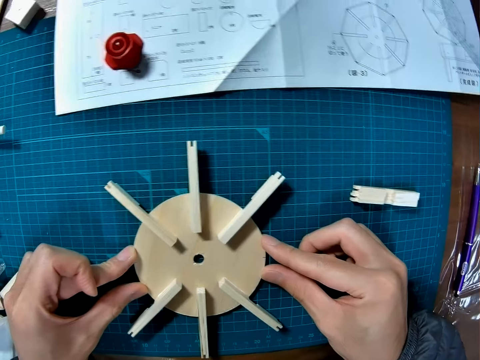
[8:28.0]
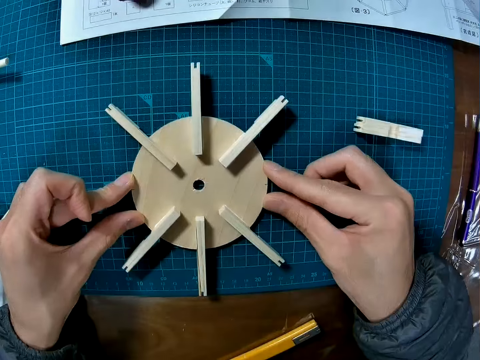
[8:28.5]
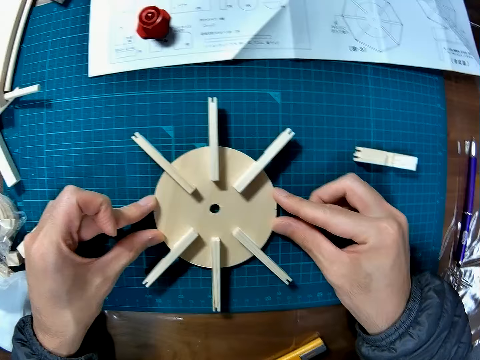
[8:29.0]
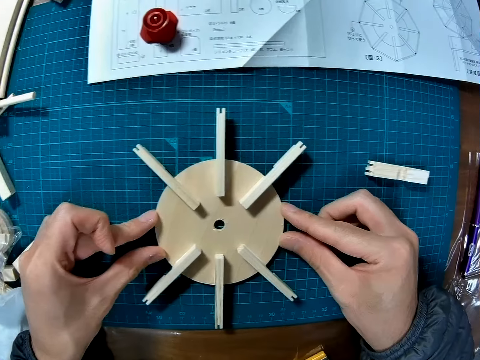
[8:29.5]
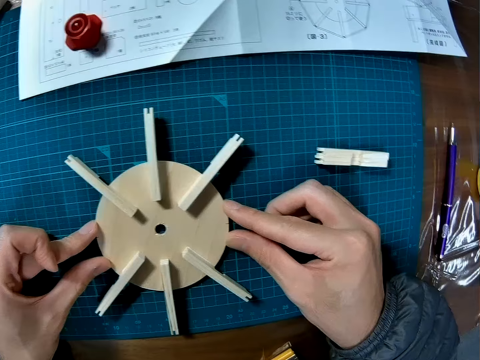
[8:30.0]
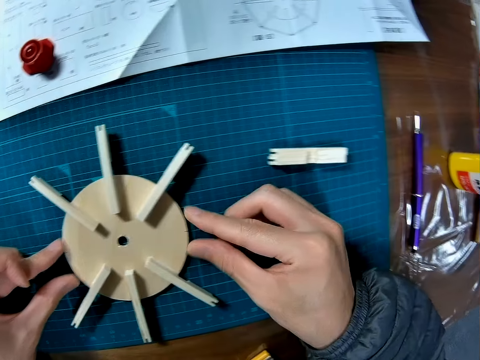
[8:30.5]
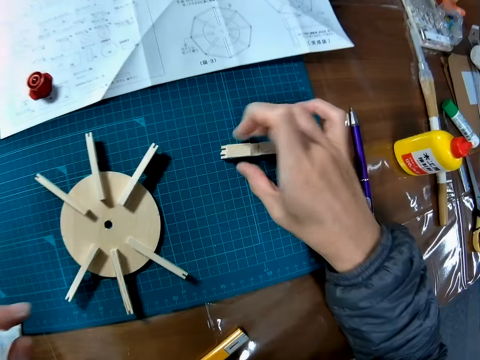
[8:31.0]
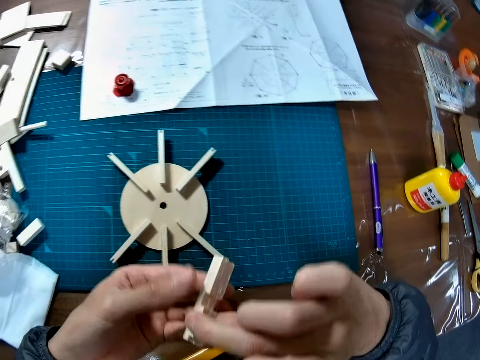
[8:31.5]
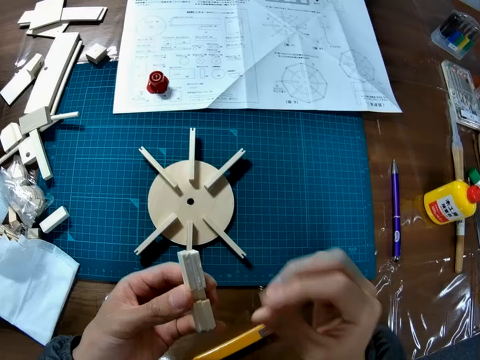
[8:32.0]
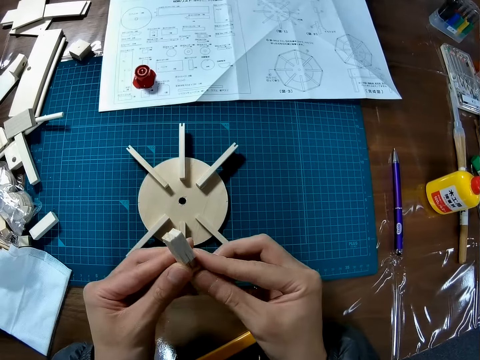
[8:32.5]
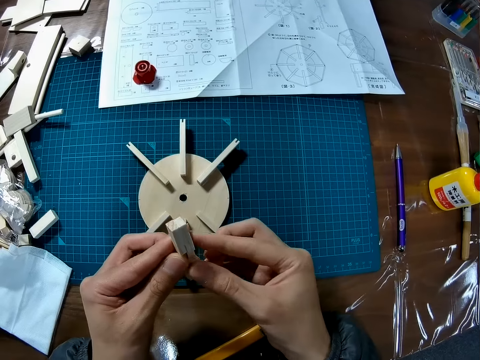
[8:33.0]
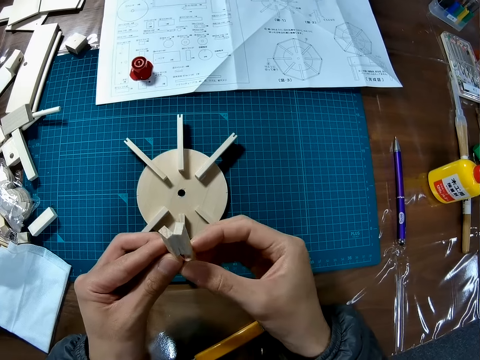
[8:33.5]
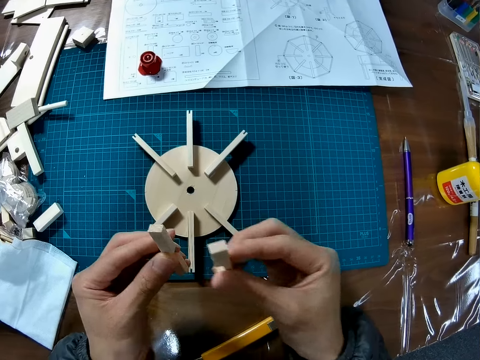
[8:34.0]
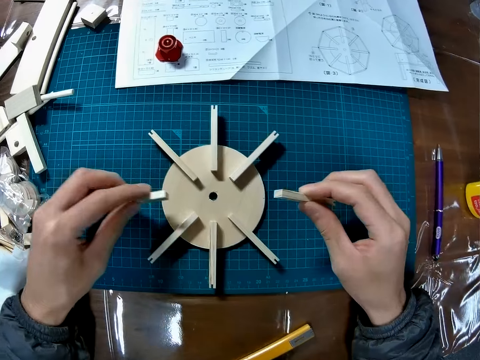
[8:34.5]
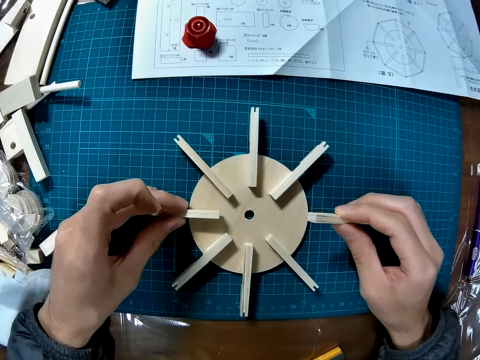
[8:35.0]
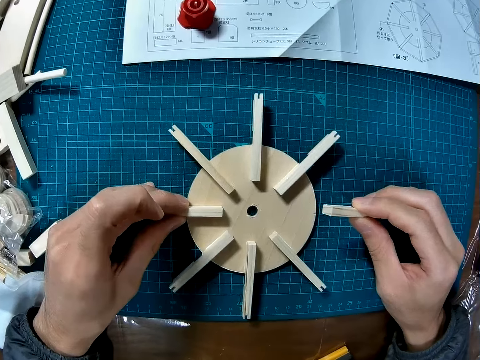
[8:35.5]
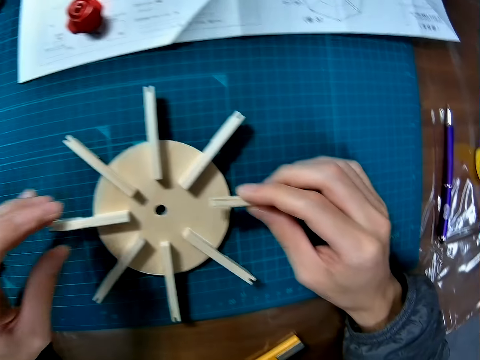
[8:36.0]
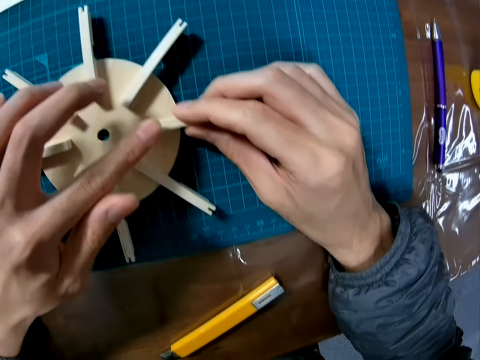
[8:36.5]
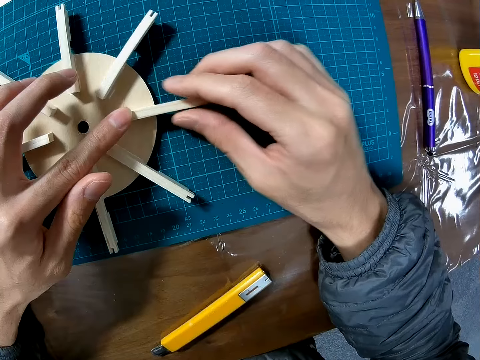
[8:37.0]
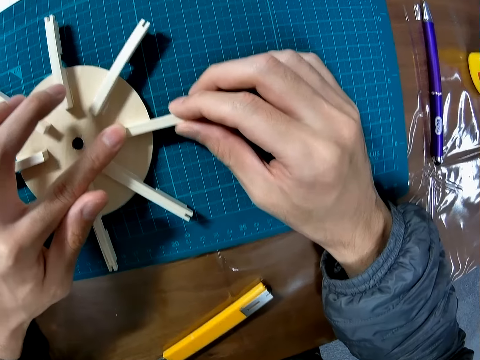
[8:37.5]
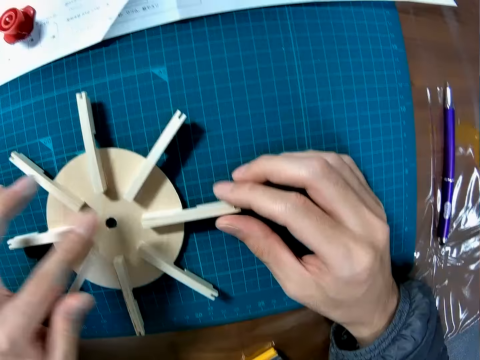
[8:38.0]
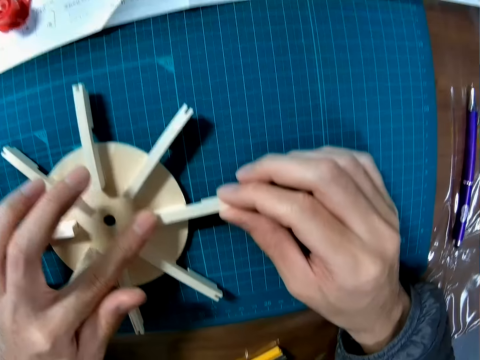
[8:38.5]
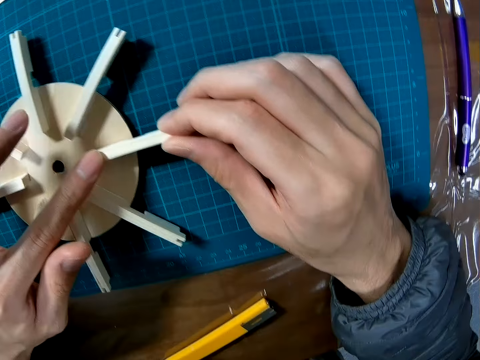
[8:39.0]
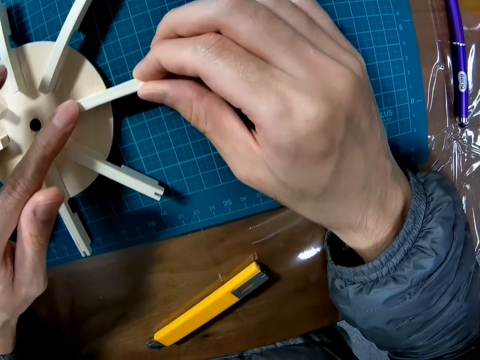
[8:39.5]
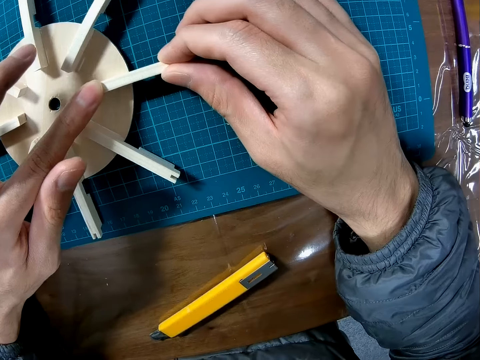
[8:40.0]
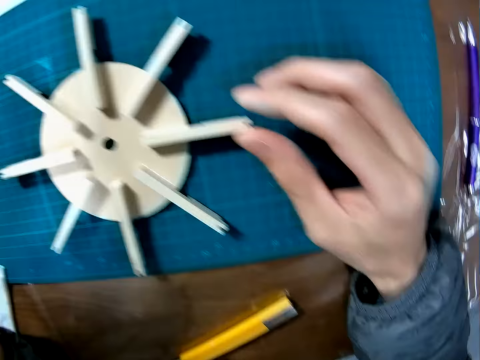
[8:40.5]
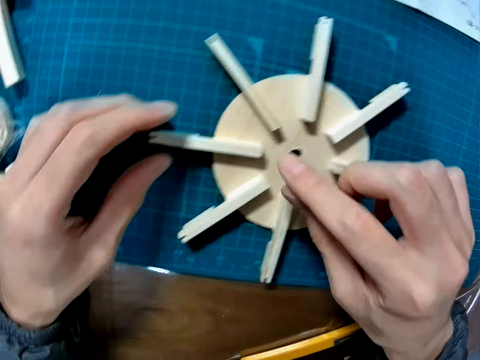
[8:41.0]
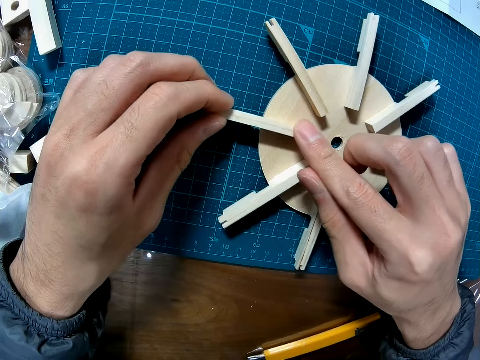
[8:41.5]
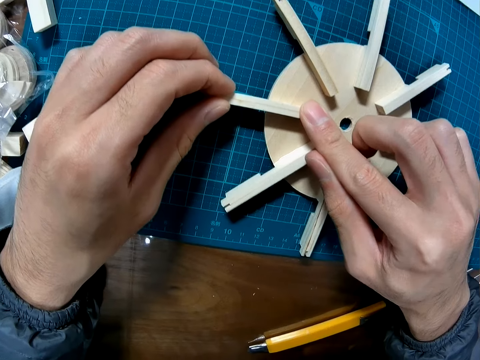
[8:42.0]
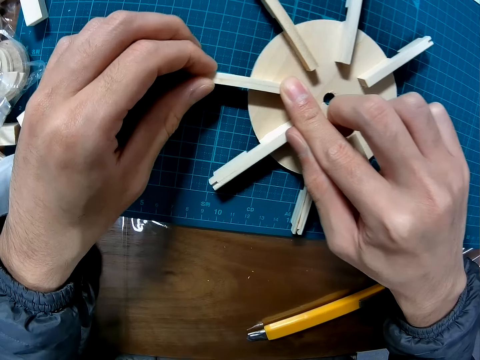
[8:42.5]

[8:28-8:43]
The camera wearer holds the wood puck. They pick up two pieces of wood or art pieces from the cutting mat. They hold the art pieces. They glue the pieces of wood to the wood puck or circular piece of wood.

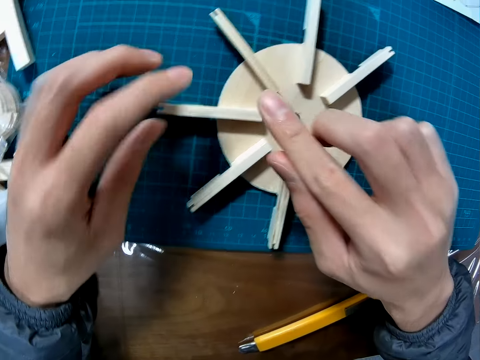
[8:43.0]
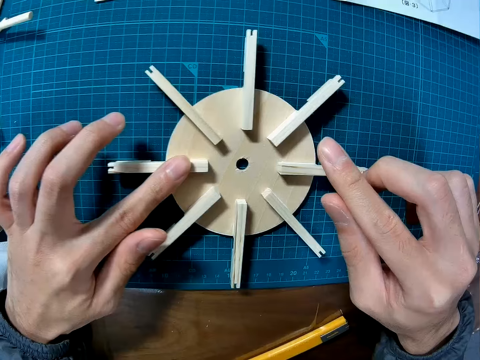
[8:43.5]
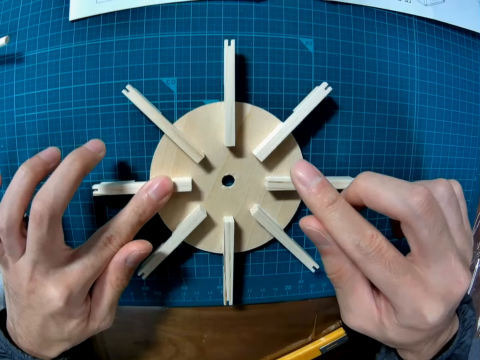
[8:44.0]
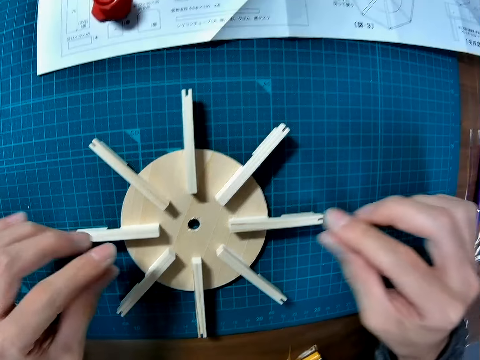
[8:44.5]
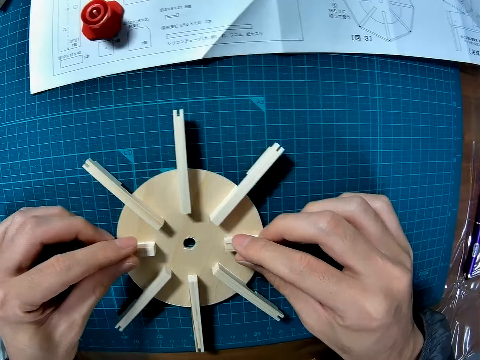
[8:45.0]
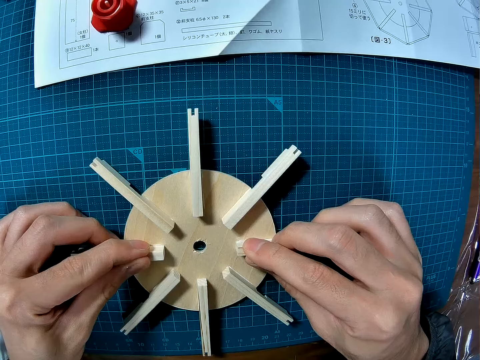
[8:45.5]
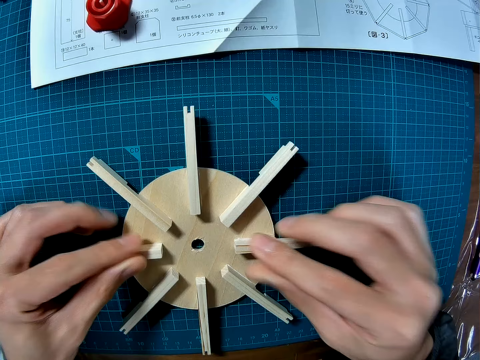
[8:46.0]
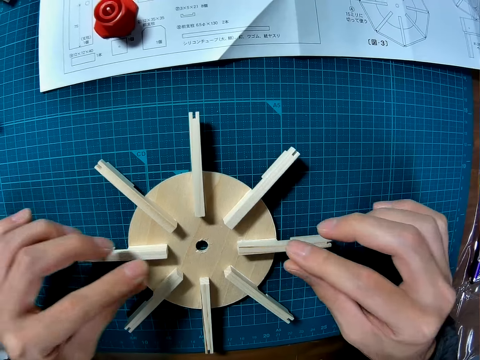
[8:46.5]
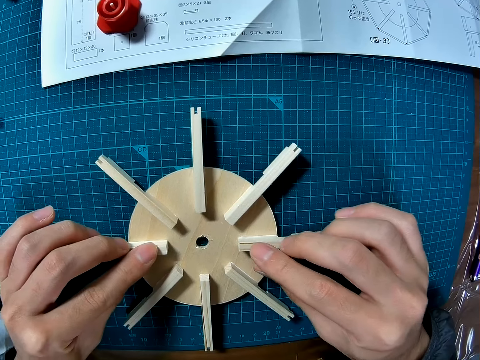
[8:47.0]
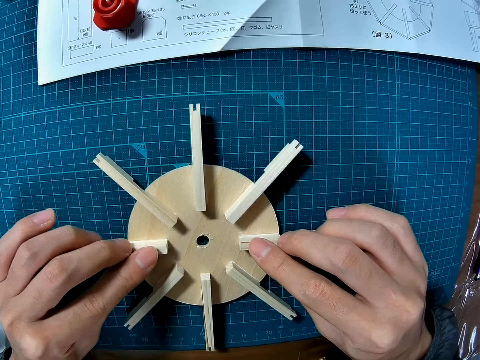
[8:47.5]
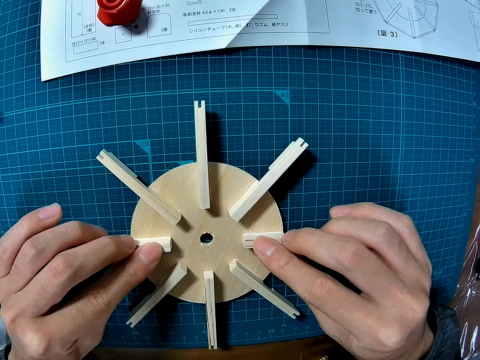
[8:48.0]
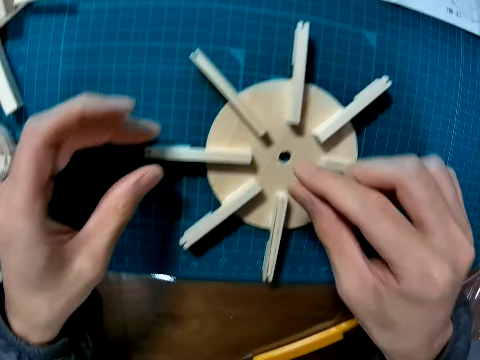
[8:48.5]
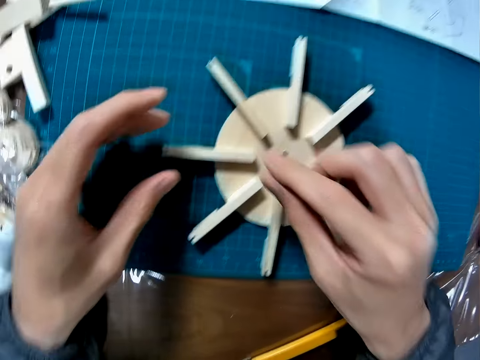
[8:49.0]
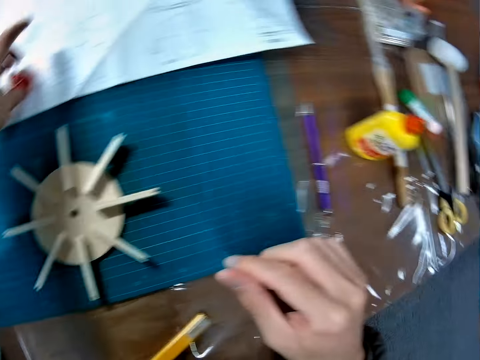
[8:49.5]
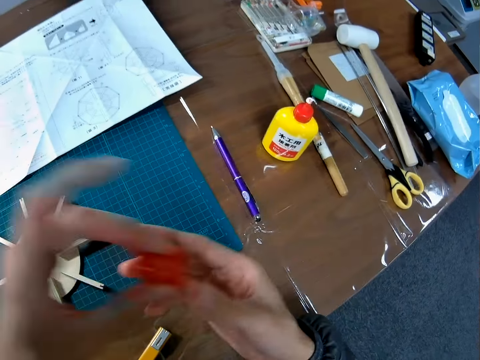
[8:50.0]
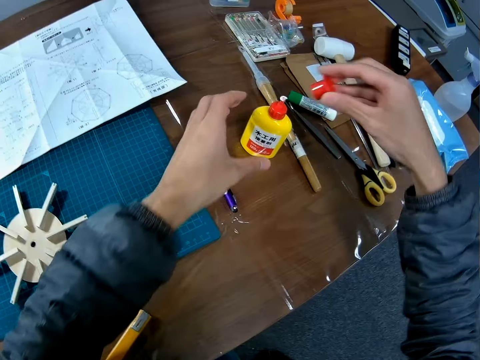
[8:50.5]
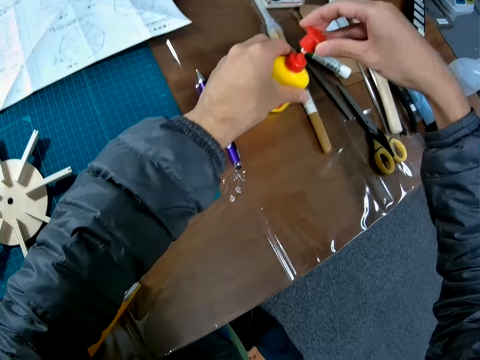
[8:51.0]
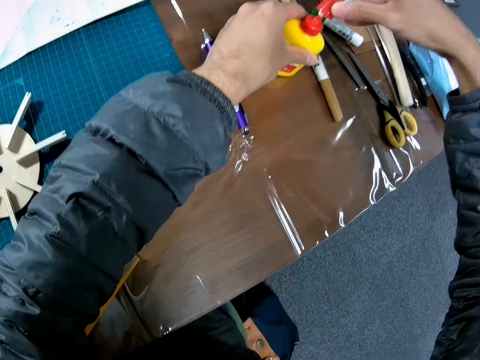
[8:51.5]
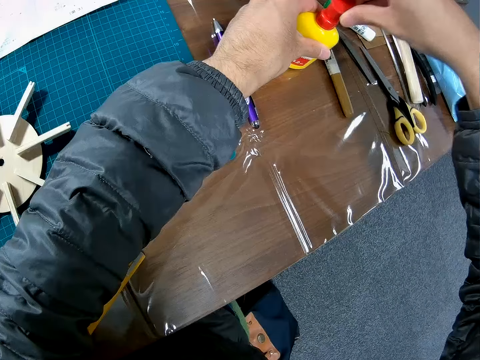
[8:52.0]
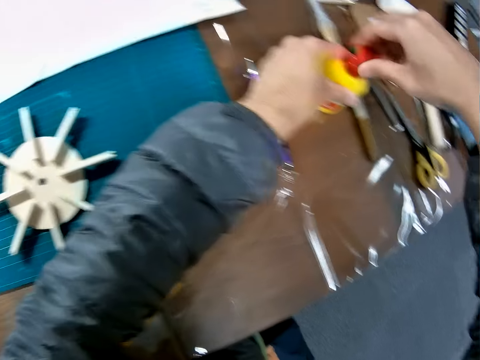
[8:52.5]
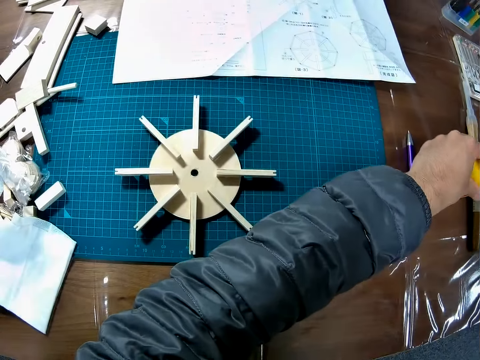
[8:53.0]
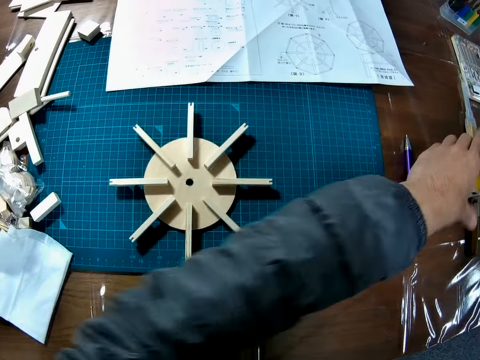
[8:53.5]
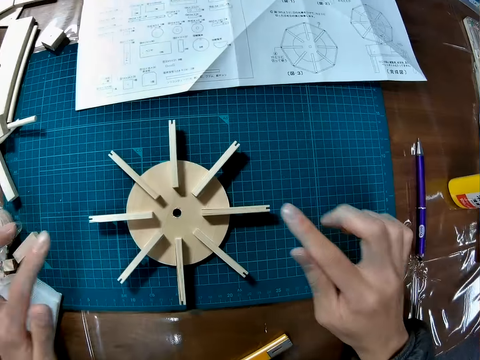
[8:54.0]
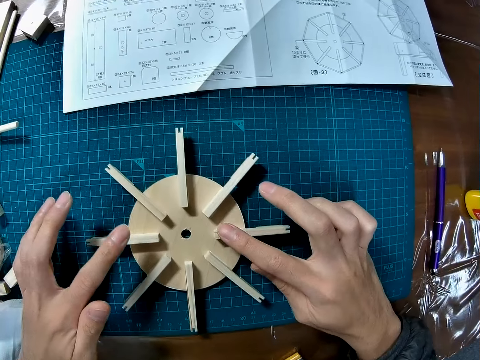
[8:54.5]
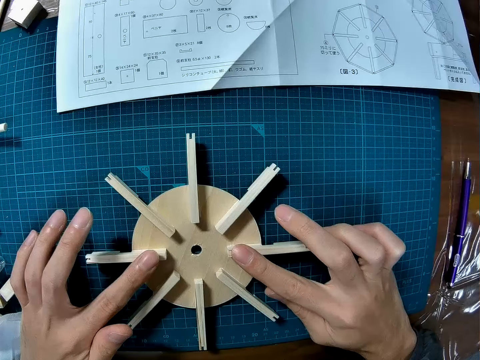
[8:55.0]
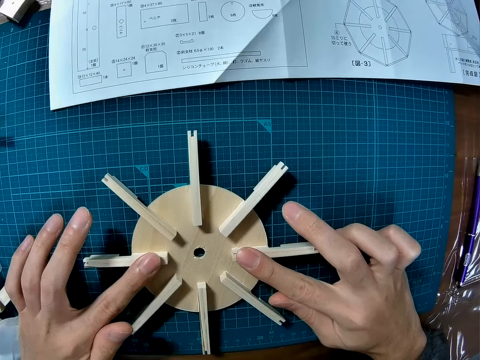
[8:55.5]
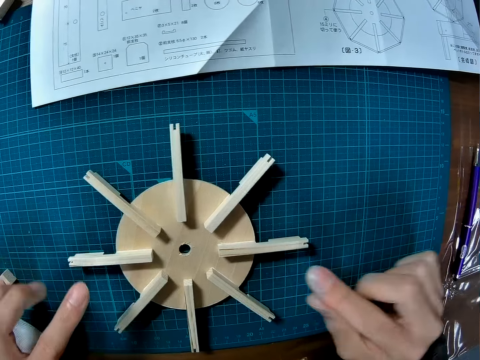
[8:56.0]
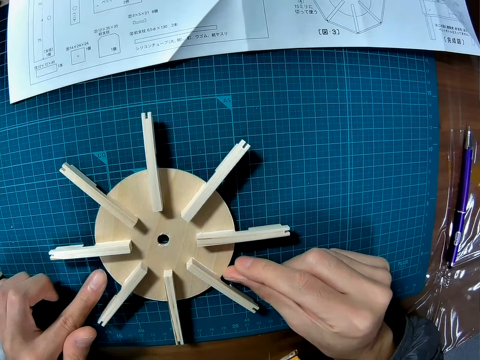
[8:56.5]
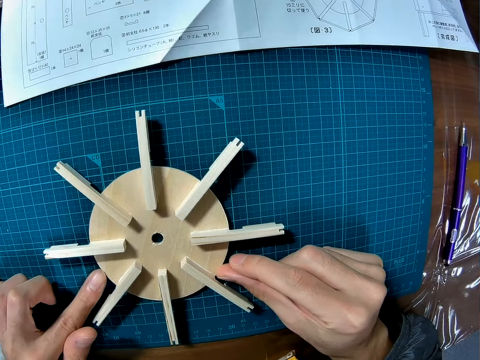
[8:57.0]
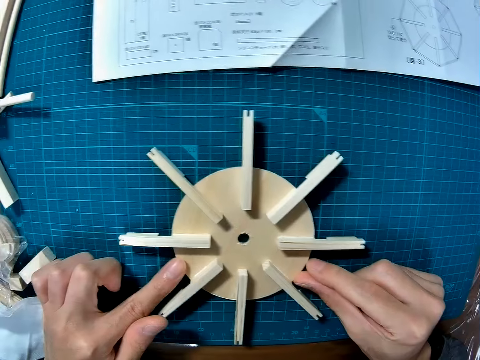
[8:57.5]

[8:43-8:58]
The camera wearer picks up the cover or lid of the bottle from the manual. They hold the lid. They close the super glue bottle. They adjust the pieces of wood.
